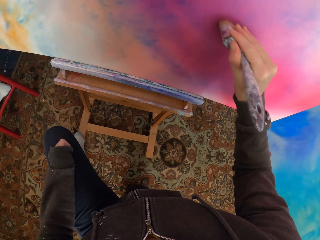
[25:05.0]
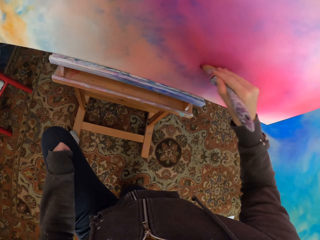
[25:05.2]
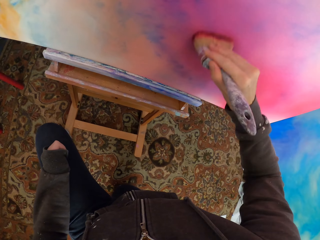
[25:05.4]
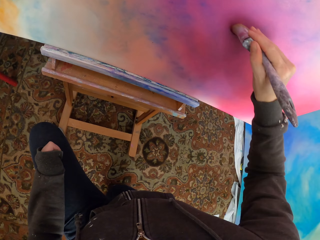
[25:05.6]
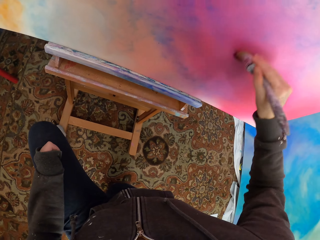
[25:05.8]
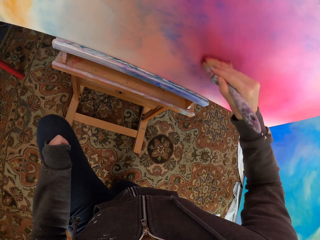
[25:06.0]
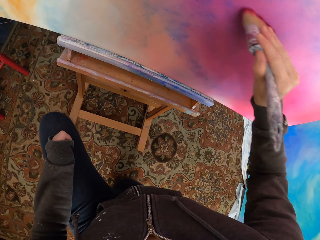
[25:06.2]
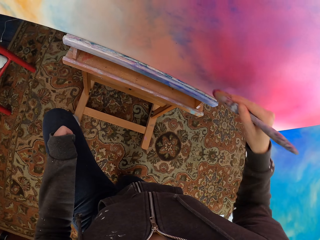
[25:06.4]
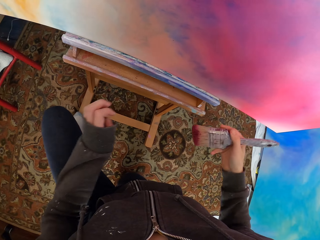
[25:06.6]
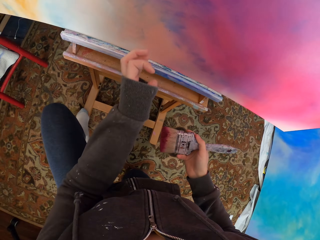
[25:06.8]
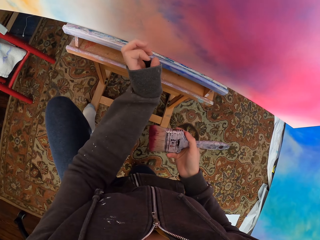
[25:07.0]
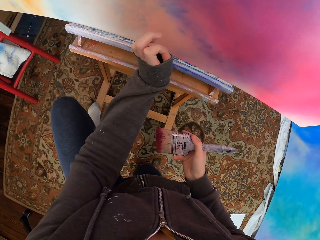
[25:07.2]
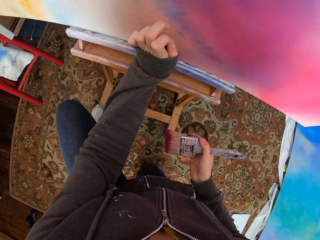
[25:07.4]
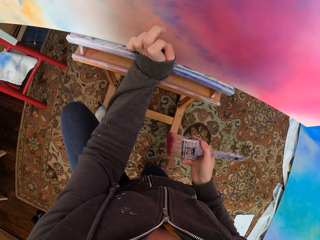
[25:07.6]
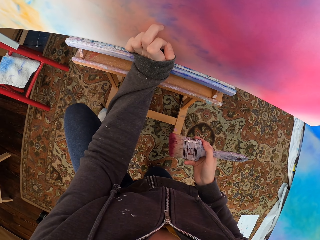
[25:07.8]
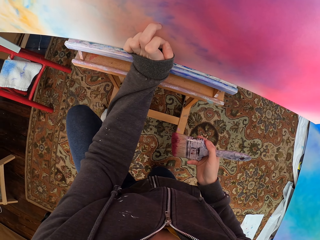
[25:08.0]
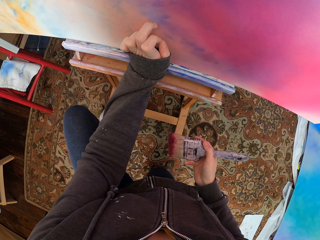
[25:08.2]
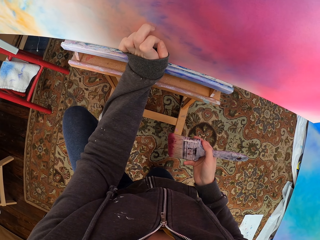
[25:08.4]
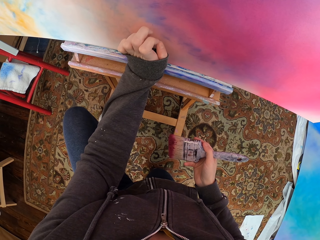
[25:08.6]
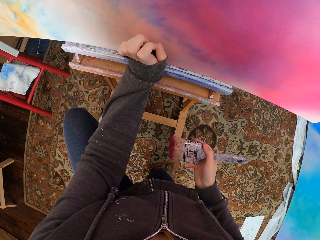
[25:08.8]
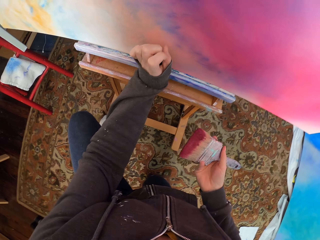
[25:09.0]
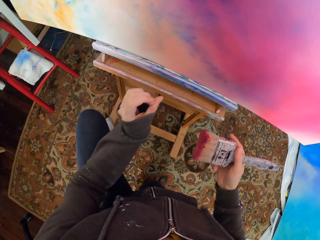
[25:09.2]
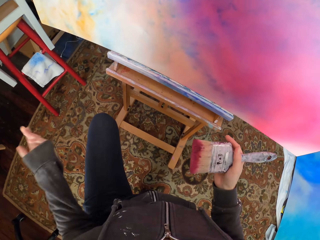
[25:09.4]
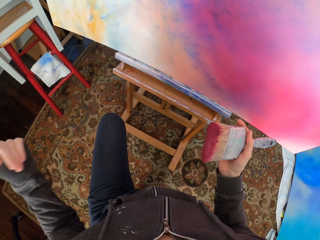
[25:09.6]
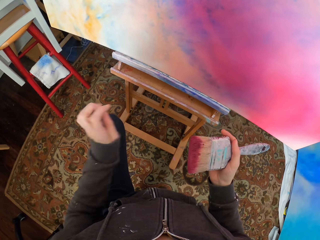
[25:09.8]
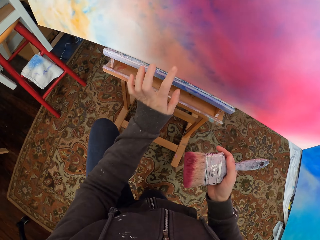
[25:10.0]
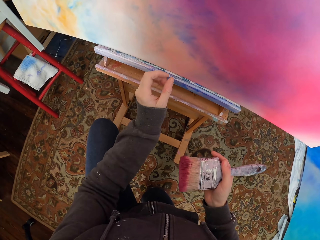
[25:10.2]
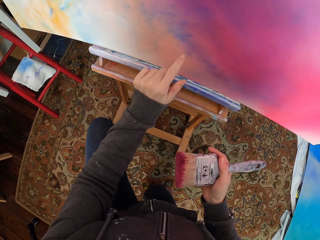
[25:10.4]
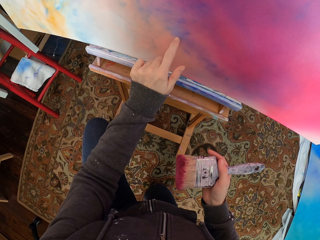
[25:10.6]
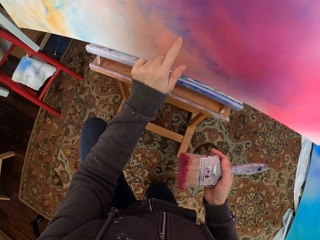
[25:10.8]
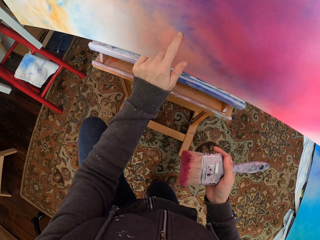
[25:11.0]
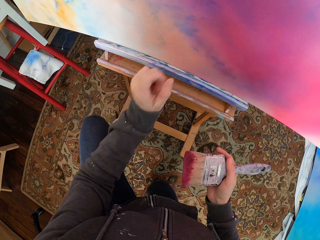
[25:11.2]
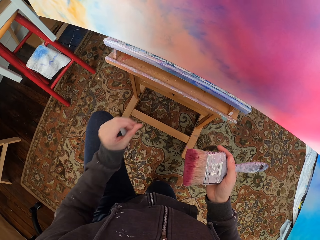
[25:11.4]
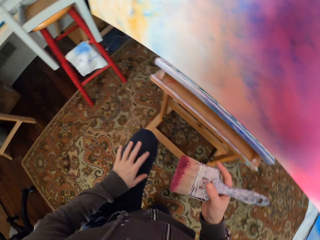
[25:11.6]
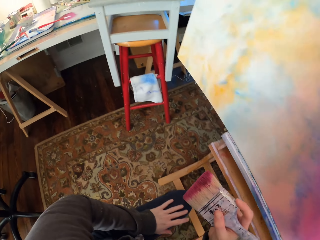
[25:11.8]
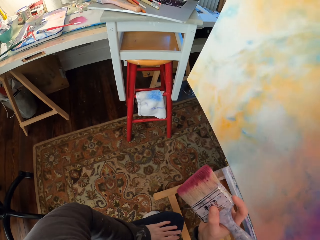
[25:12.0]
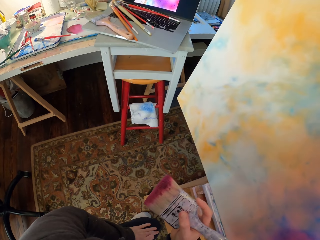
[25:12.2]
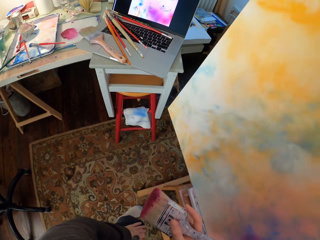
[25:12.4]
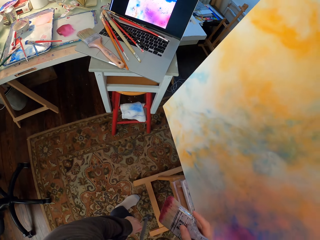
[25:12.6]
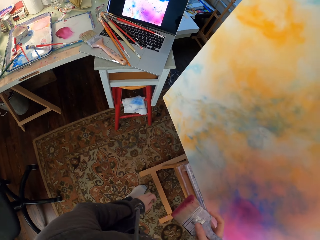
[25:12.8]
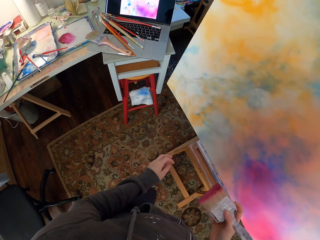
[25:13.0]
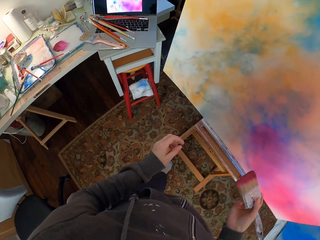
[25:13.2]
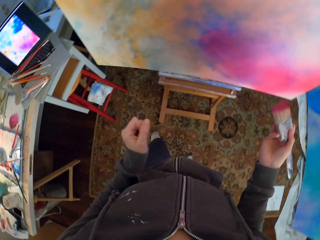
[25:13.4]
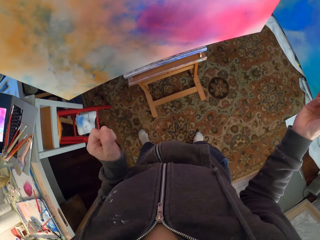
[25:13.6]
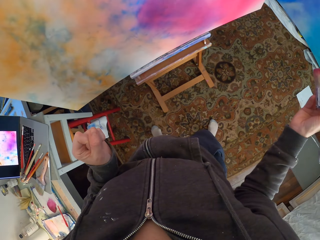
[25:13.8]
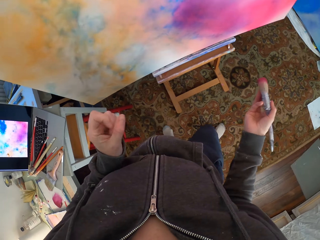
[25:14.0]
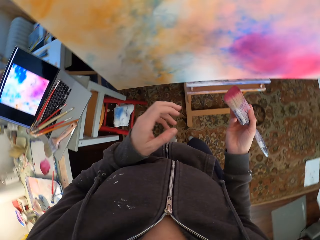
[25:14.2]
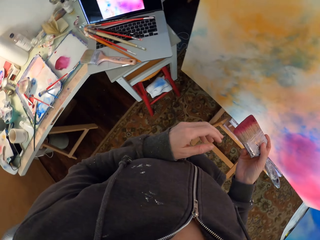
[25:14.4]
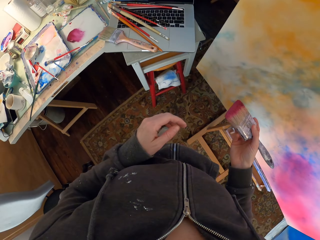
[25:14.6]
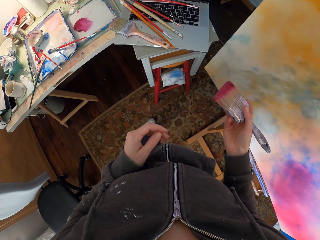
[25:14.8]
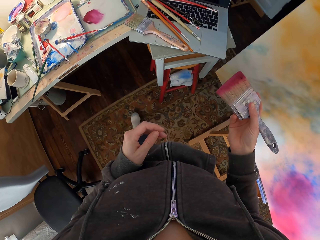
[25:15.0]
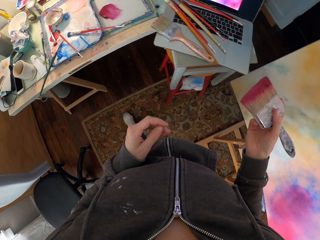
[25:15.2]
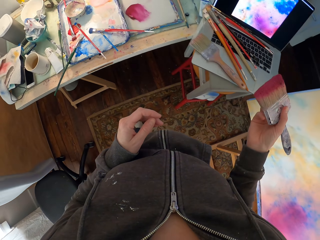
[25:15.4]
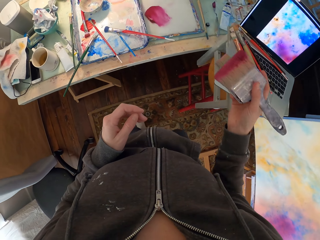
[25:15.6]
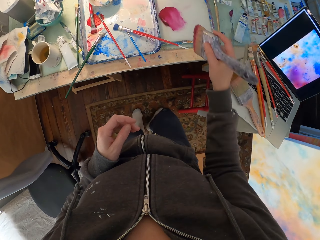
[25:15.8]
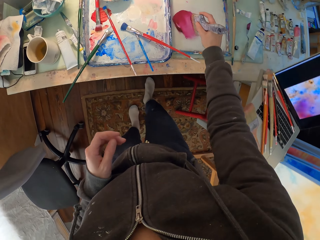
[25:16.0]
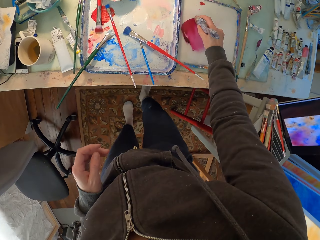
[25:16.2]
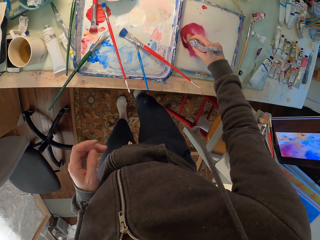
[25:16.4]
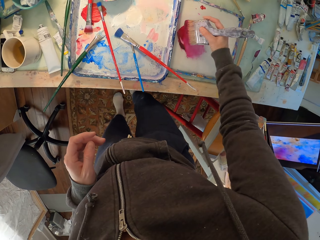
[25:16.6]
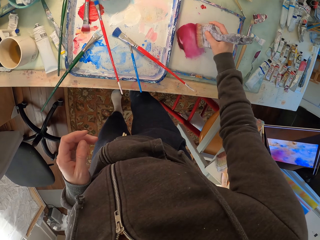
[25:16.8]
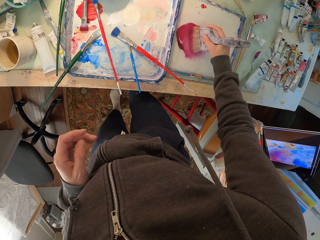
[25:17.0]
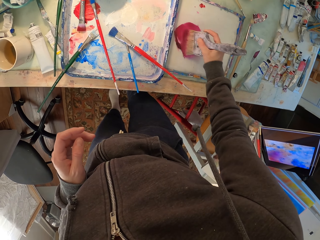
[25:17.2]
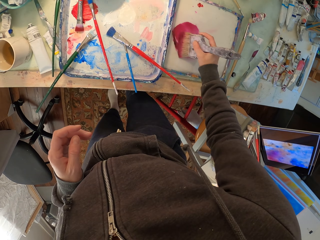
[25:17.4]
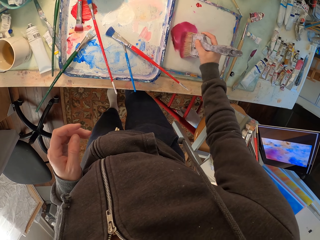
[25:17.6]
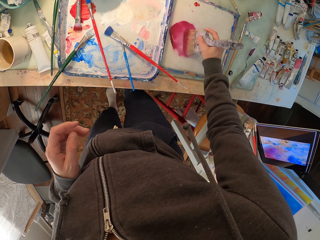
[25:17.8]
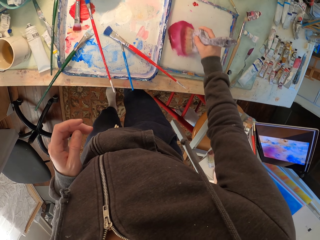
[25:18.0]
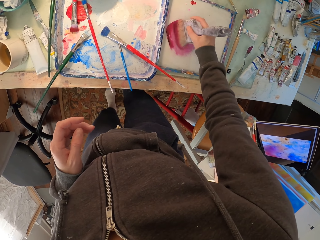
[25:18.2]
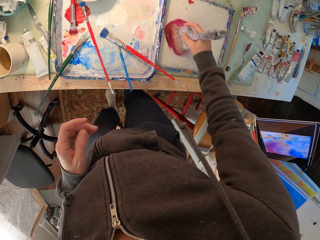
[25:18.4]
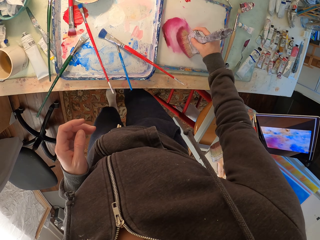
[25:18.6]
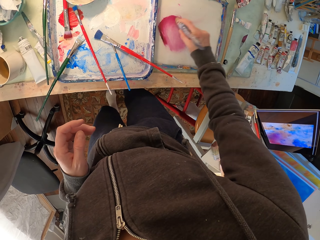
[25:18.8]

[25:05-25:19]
The camera wearer removes something from the painting. She touches the canvas. She moves the left hand. She touches the canvas. She stands from her knees. She looks at the laptop. She turns in the room. She puts the brush in the paint. She rubs the brush in the paste.

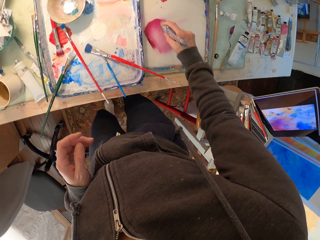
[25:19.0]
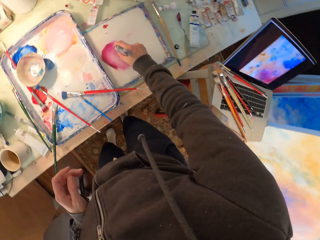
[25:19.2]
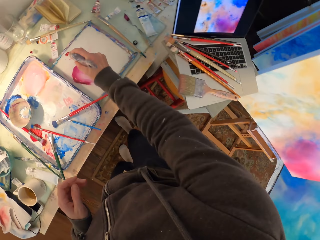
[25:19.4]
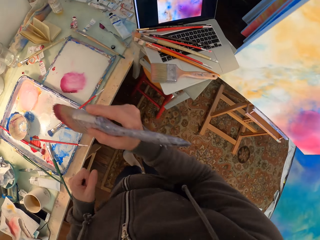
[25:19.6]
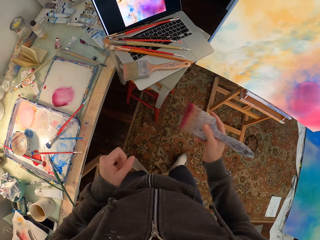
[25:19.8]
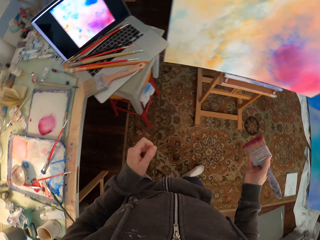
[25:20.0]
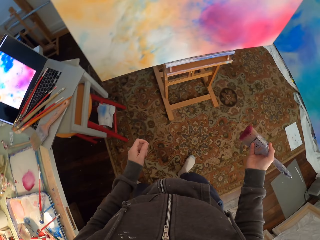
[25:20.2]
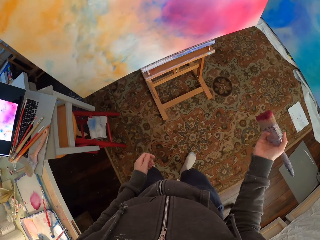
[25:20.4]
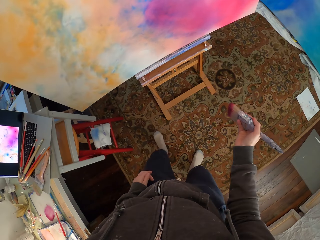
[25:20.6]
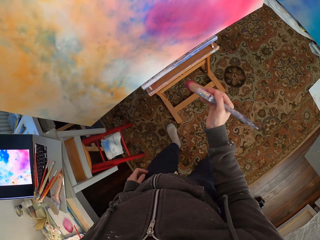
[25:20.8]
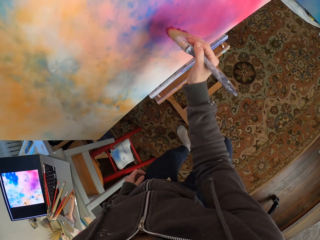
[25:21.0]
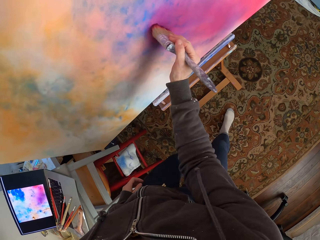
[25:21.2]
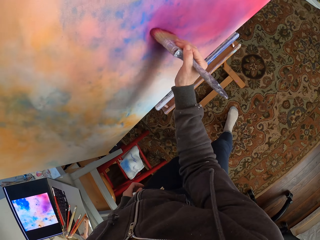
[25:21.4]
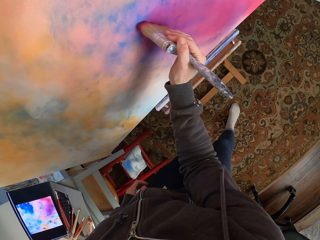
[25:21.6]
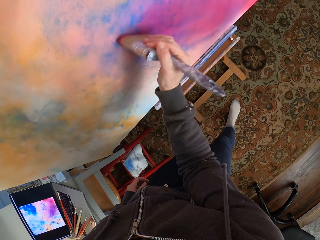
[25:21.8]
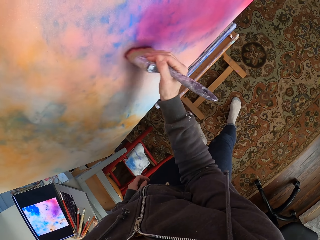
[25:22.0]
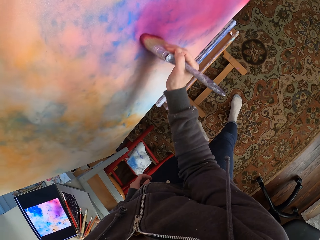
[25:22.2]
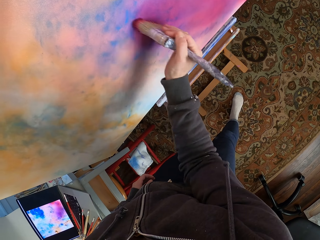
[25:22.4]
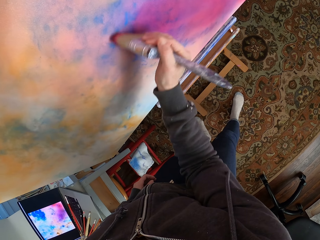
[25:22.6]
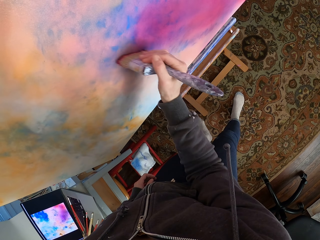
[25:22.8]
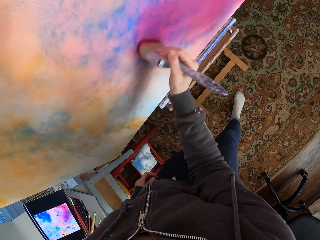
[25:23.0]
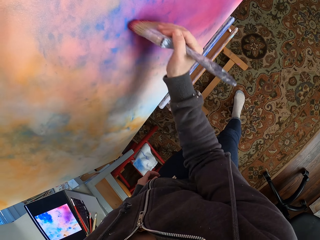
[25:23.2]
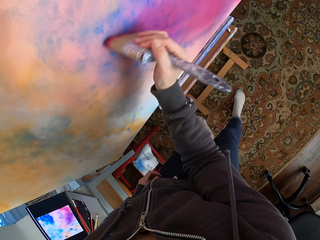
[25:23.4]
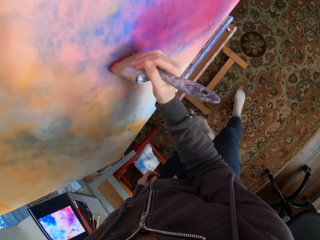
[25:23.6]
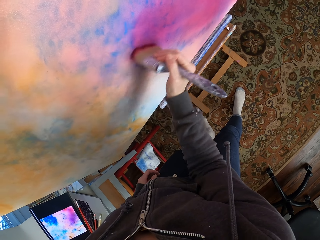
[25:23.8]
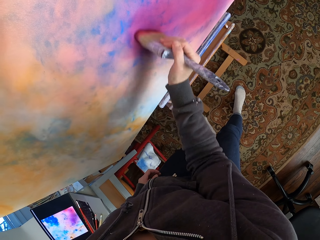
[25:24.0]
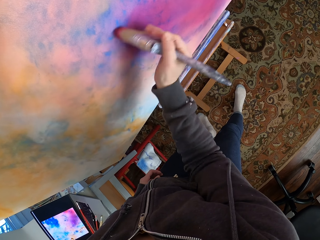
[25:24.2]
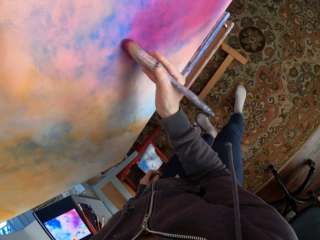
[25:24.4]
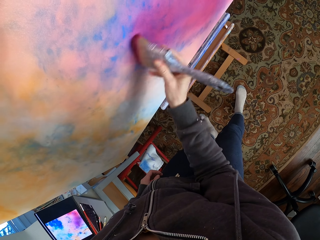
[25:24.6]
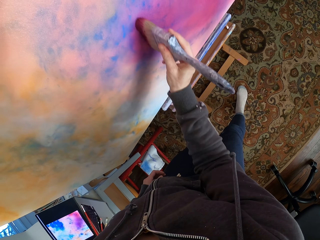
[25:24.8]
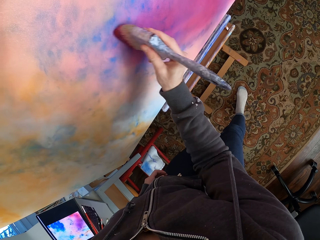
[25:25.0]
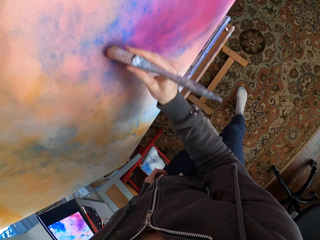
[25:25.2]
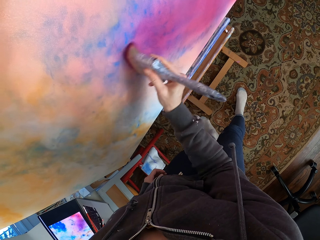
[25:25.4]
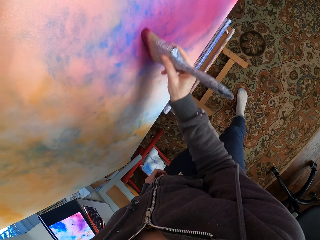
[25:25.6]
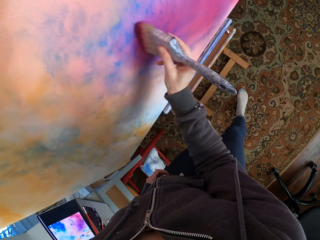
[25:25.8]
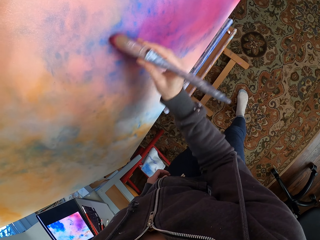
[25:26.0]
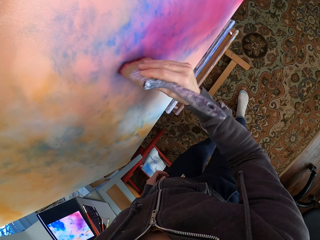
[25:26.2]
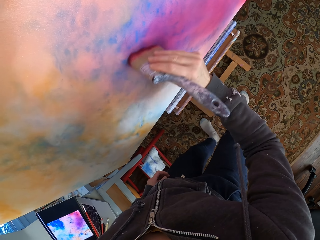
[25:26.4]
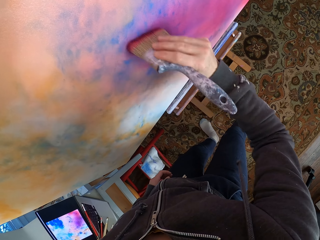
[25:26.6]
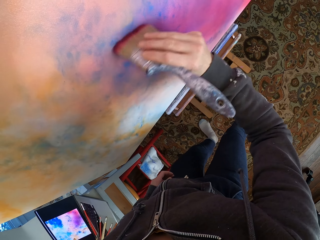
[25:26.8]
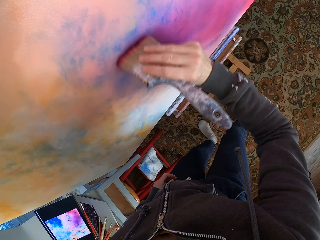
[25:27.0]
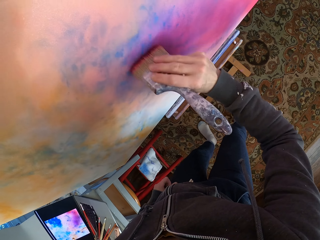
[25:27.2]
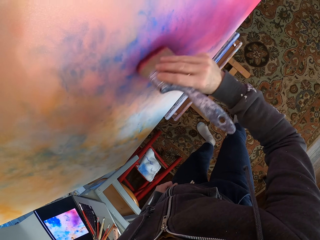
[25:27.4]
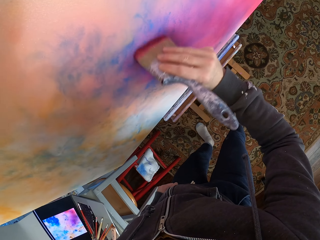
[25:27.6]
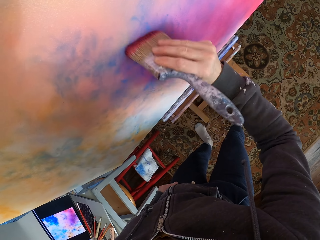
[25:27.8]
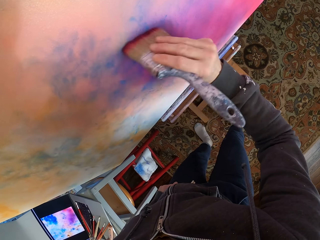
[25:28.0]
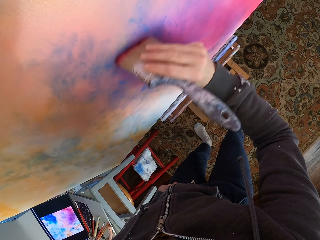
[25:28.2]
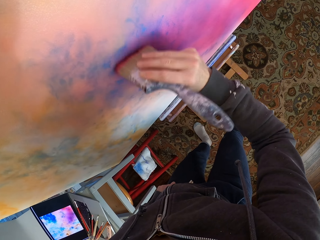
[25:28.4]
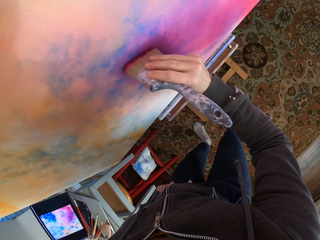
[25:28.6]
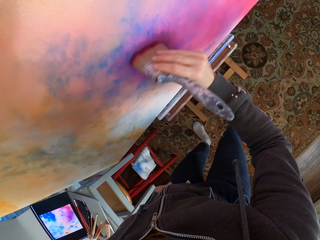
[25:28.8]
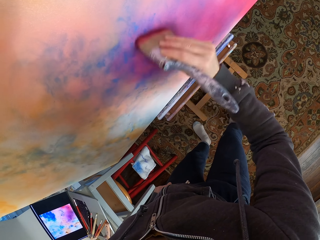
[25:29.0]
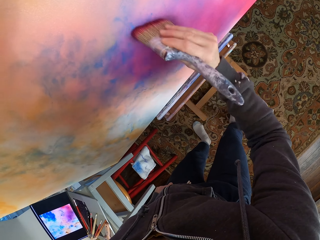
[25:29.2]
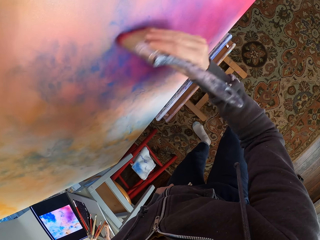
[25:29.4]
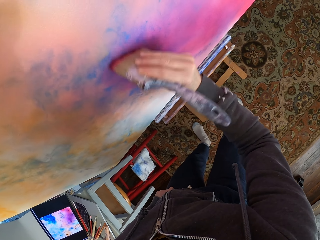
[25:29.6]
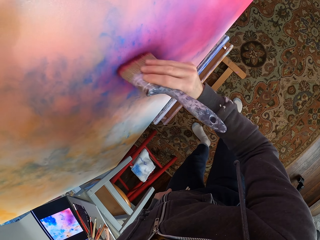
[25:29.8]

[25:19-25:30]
The camera wearer walks in the house. They move towards the canvas. They paint the canvas.
